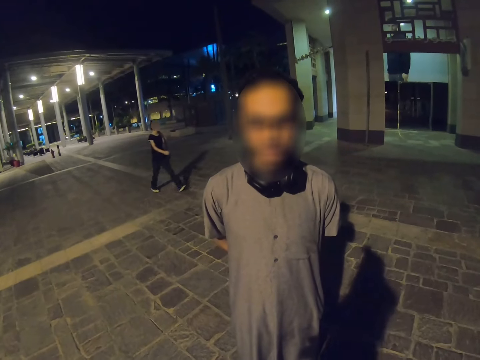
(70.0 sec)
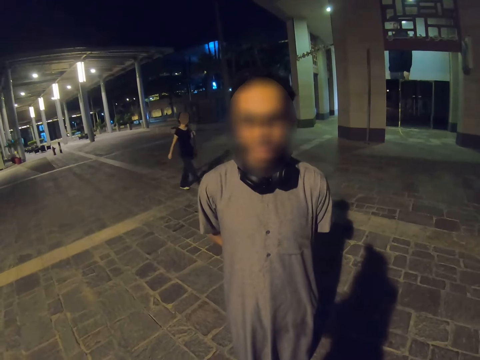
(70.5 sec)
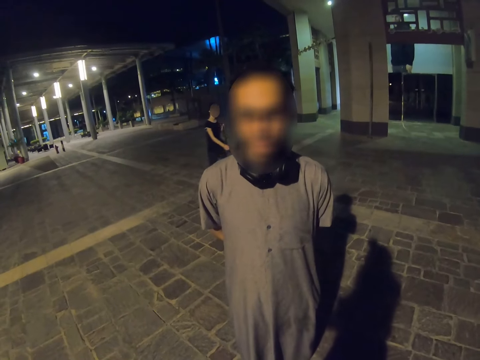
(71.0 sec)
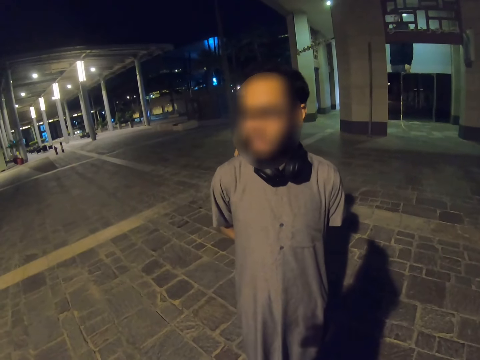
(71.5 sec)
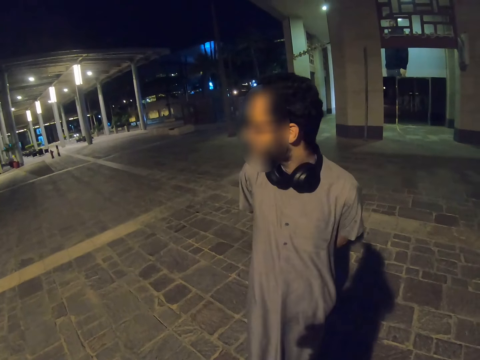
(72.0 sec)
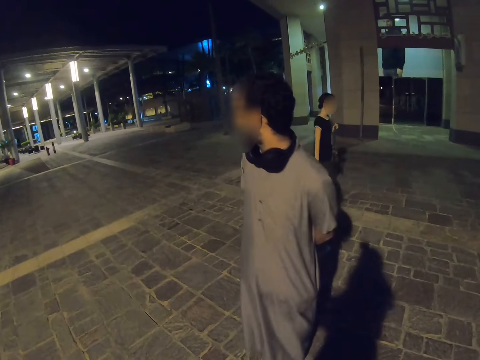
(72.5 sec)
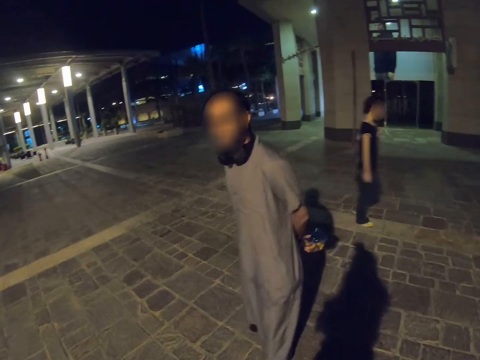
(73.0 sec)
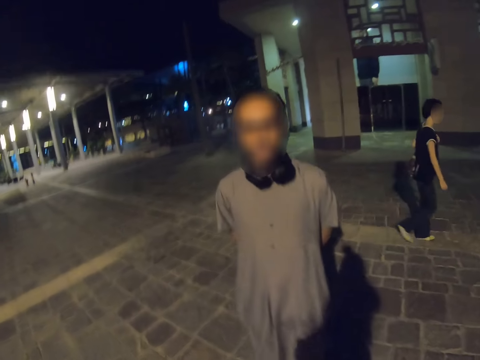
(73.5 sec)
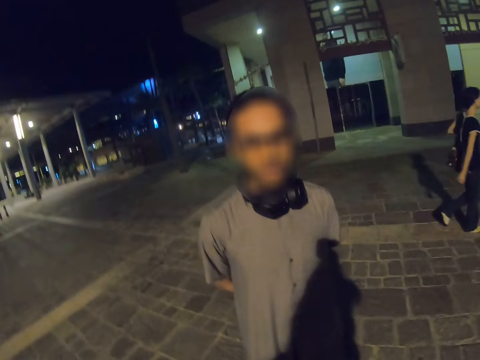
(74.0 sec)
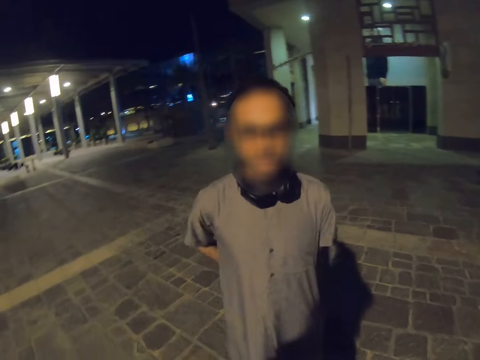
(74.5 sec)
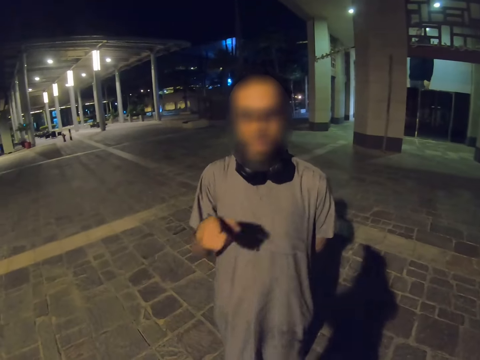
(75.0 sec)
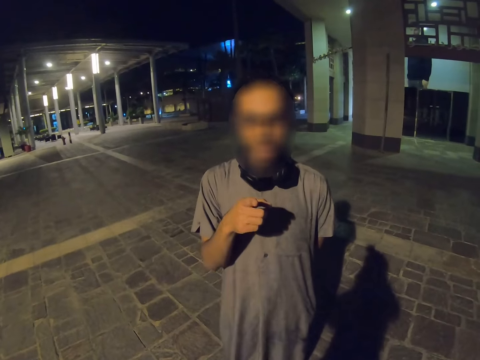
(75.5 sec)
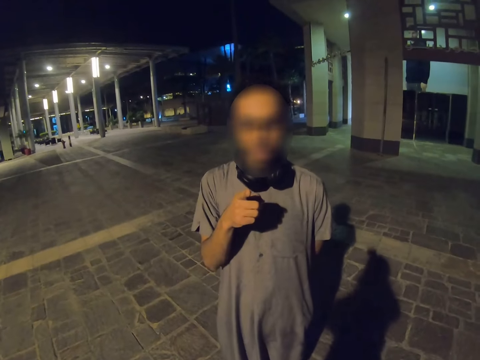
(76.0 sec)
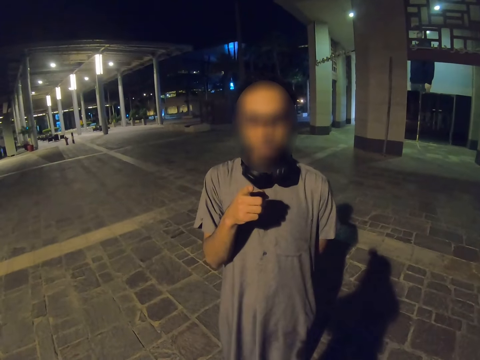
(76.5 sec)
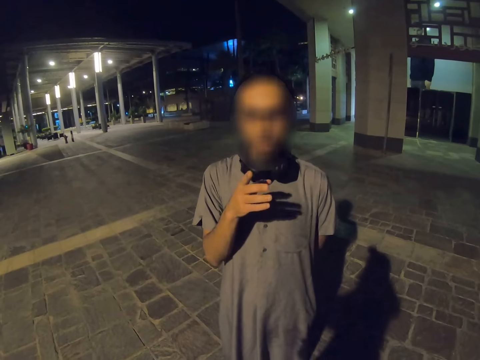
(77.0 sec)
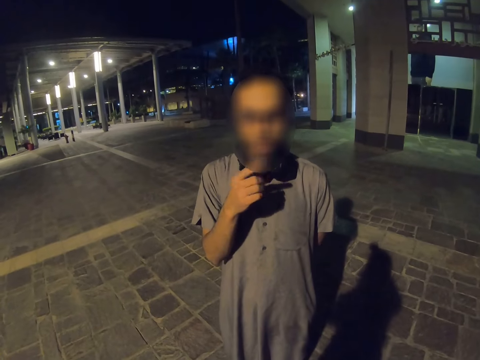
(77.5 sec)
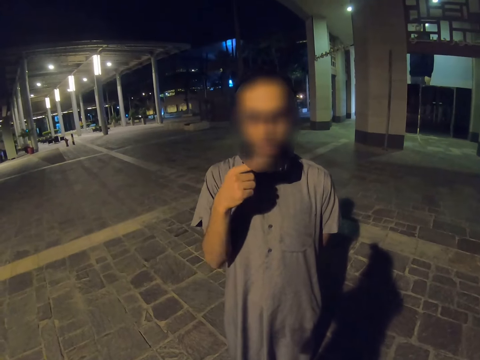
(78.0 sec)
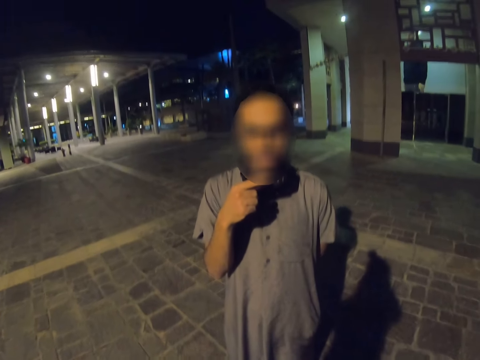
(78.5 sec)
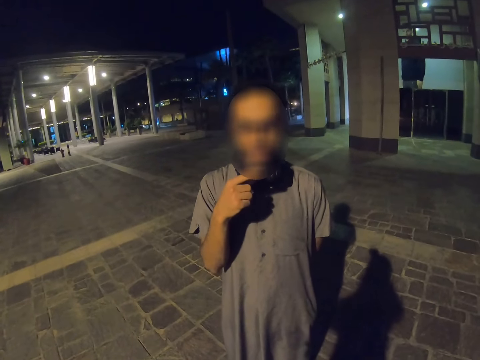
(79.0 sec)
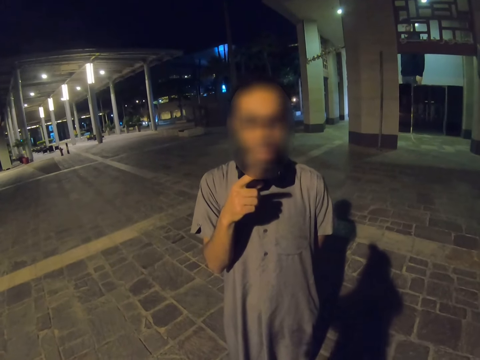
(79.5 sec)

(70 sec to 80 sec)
A woman walks on the road. The man talks to the camera wearer and walks around. He stops, moves his hand, and talks to the camera wearer. He points at the camera wearer.

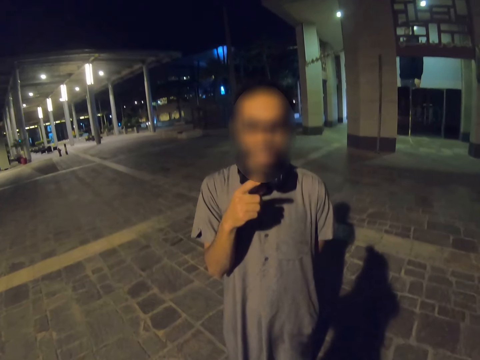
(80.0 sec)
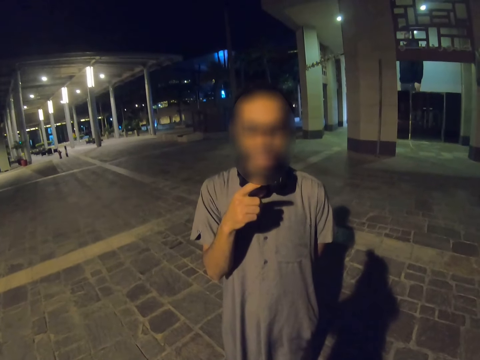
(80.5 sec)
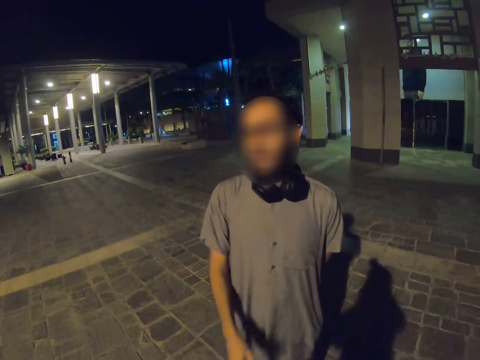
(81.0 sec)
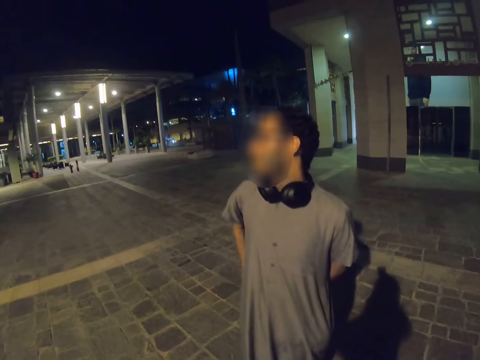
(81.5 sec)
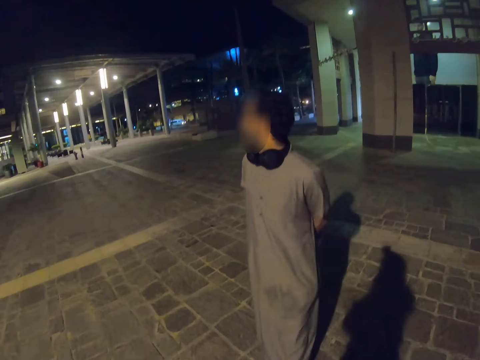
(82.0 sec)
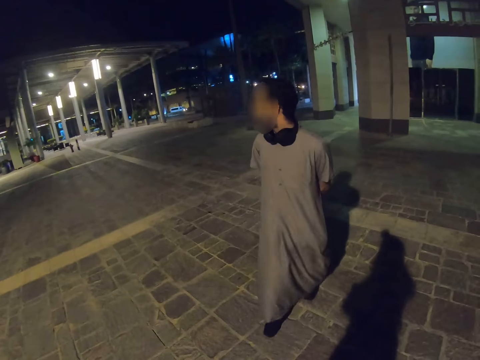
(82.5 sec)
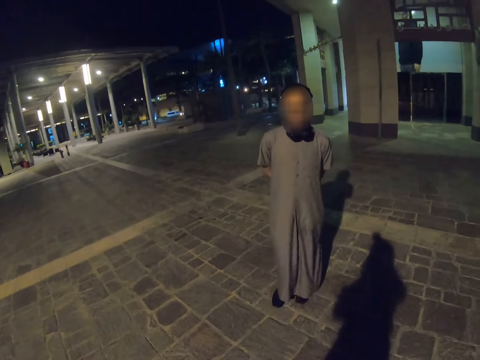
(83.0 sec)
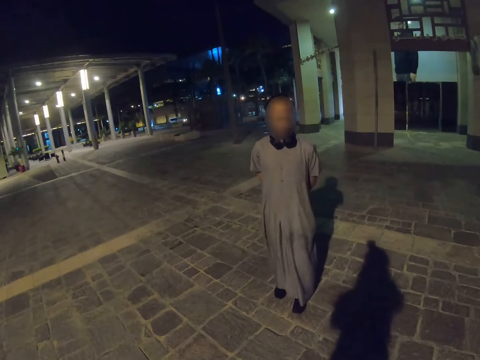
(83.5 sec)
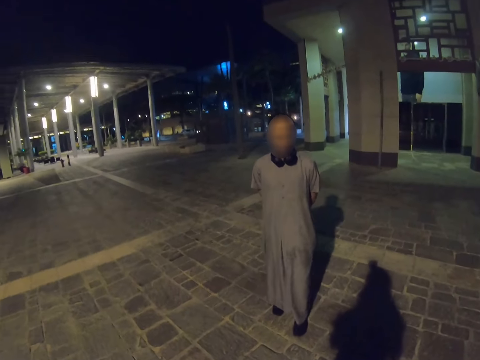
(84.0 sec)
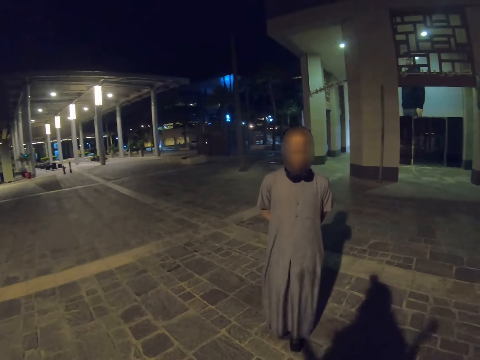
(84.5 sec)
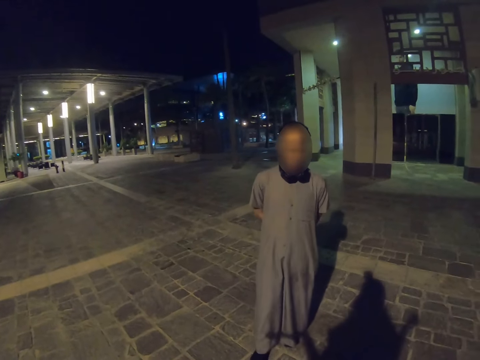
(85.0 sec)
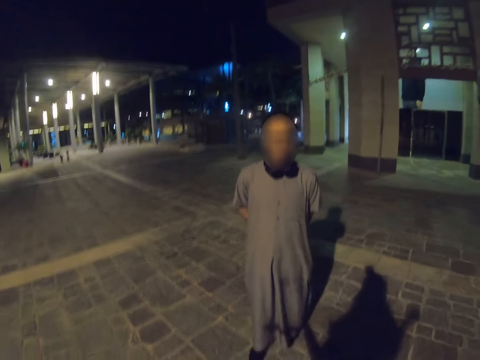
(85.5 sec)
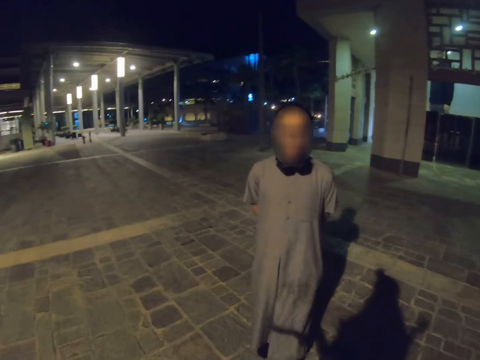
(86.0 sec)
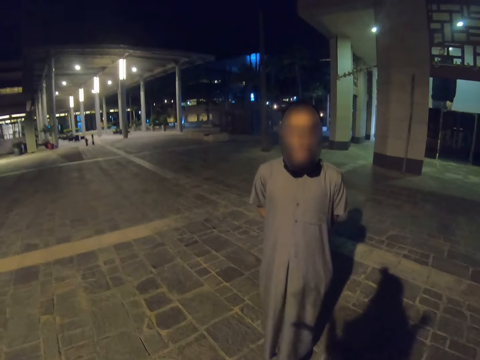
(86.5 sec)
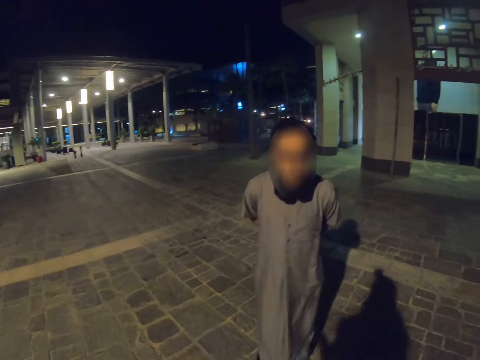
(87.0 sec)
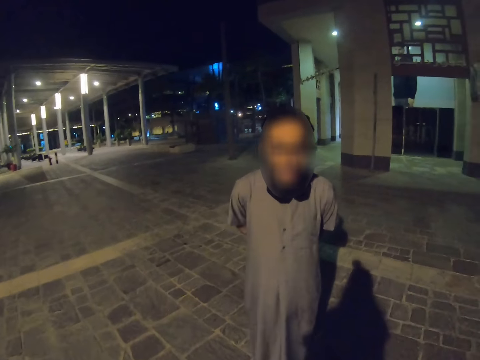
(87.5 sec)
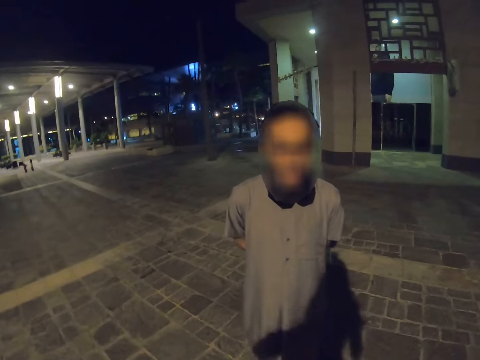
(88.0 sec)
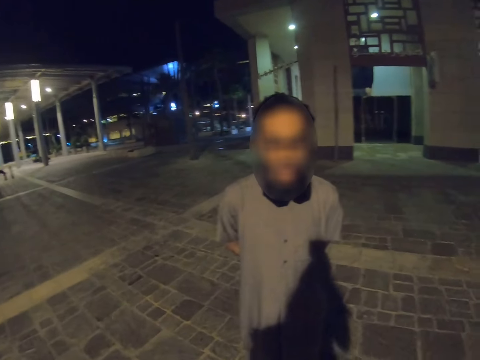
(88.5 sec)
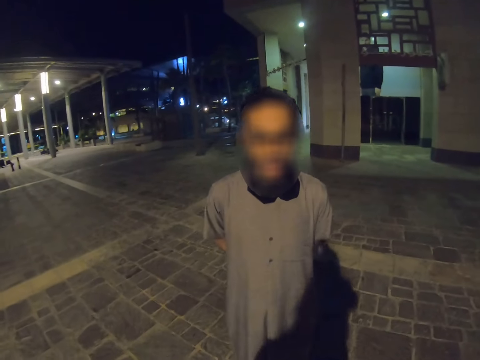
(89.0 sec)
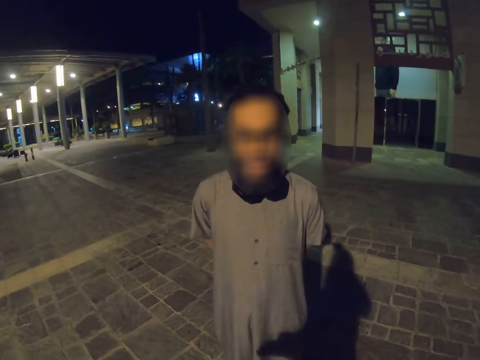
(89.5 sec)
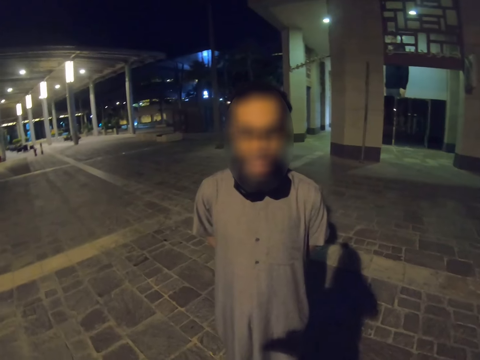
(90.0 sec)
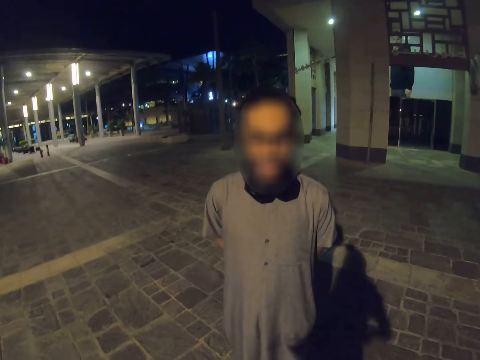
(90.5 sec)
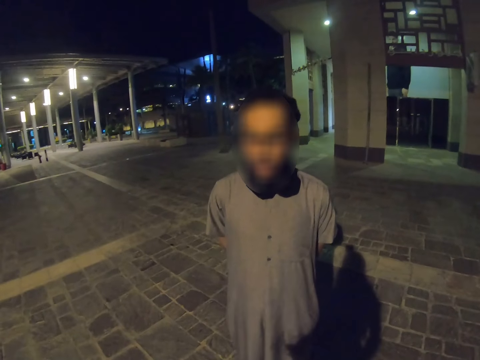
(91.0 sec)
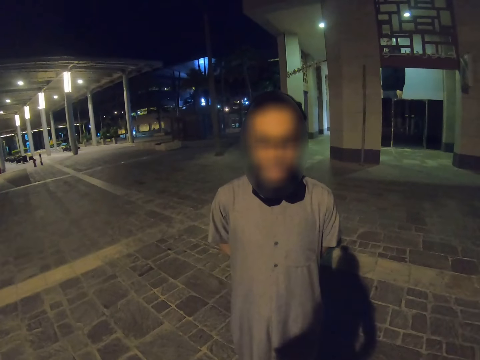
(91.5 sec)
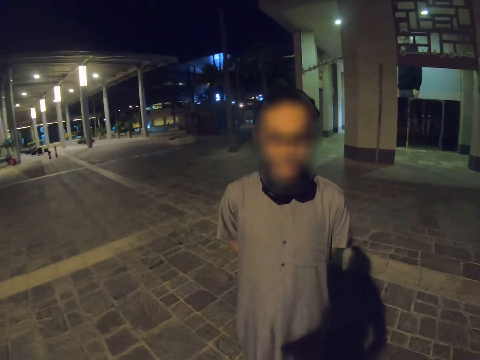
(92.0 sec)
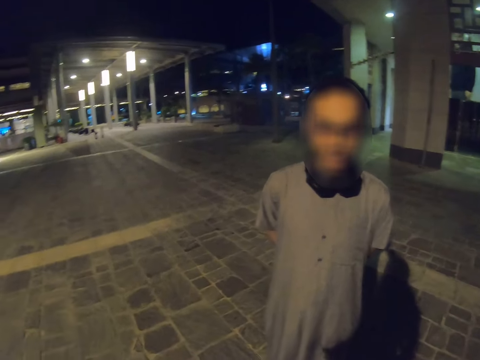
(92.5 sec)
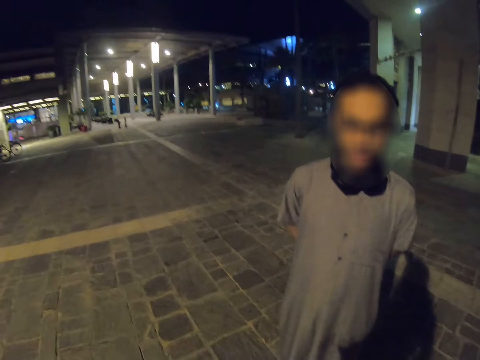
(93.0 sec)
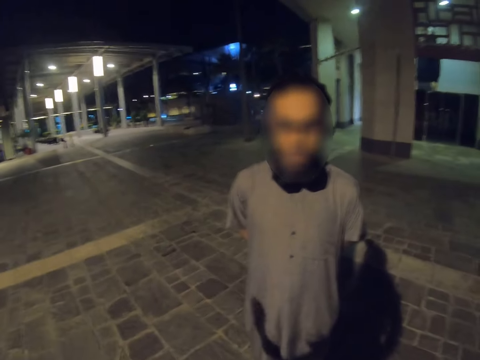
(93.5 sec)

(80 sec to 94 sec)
The man walks around. He steps backwards. The camera wearer talks with the man. They lift the left hand. They lift the left hand again. They talk with the man again and look around.

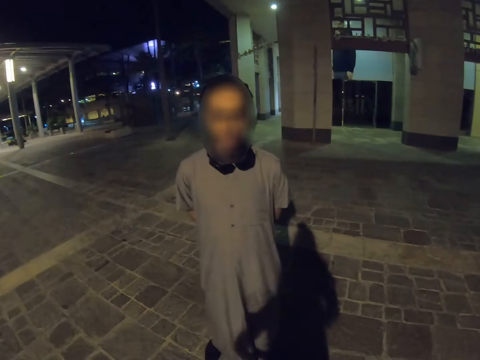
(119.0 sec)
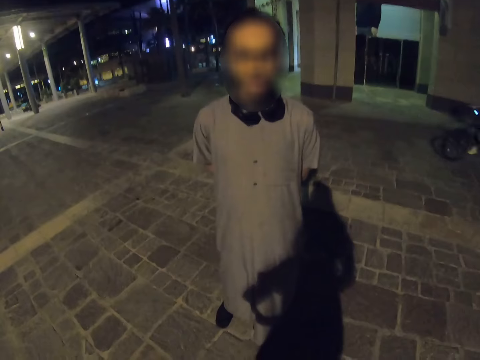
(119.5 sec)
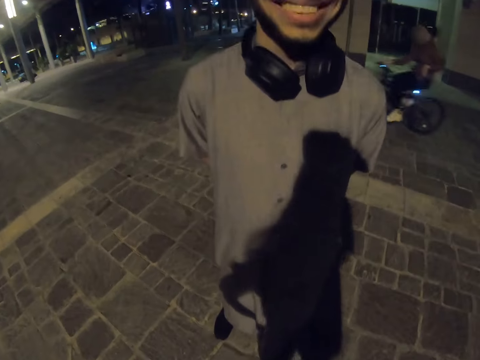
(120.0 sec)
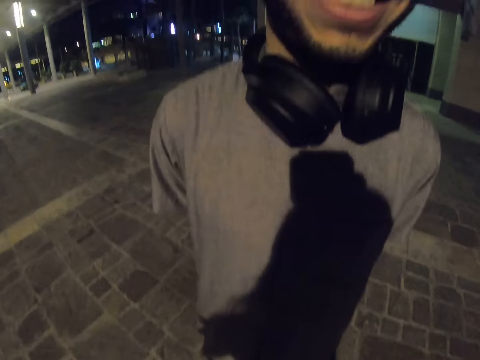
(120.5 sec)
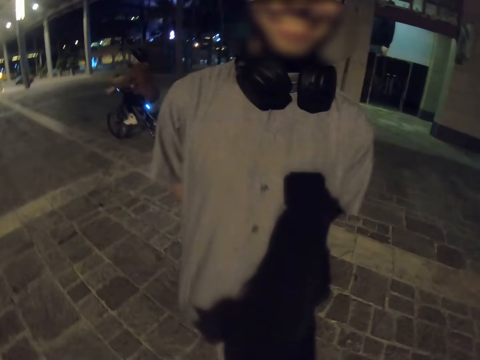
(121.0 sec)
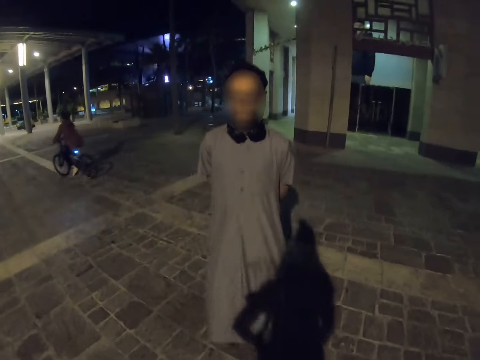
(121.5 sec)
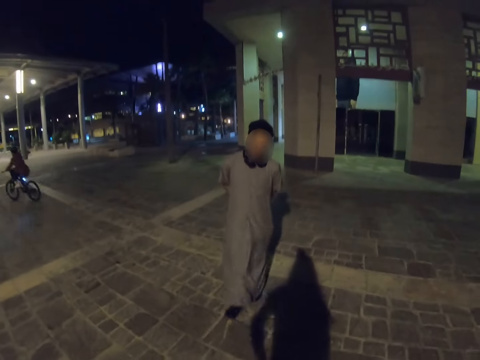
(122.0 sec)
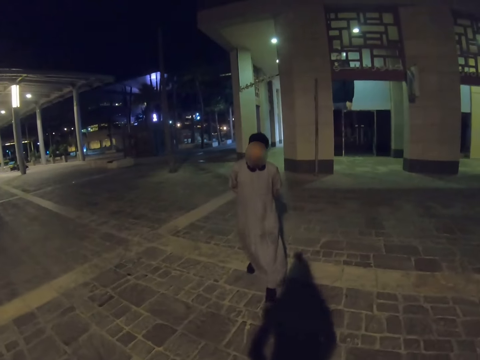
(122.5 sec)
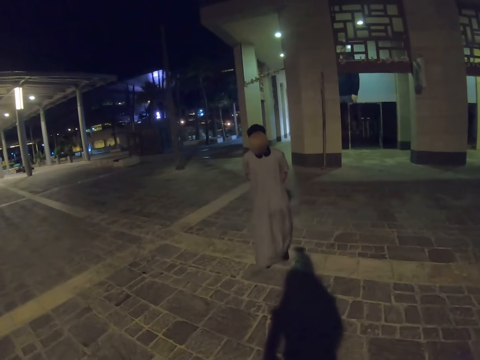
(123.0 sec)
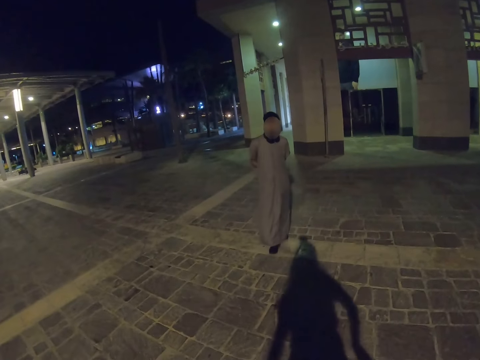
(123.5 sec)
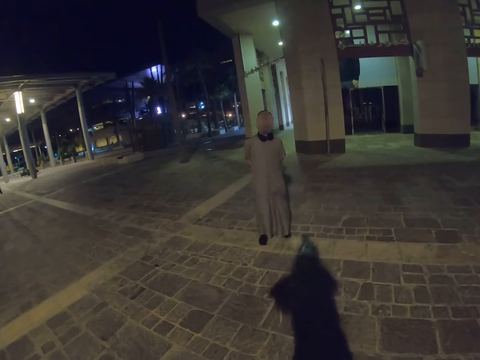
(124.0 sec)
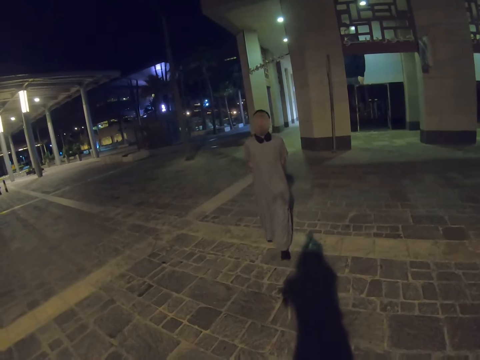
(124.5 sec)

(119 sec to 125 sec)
A man smiles. The man walks around. A child rides a bicycle. The man walks backwards.
